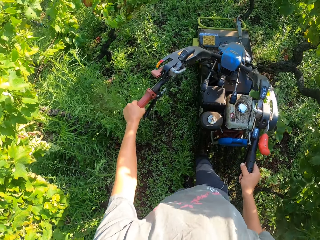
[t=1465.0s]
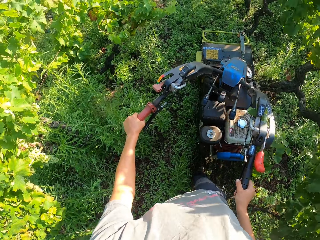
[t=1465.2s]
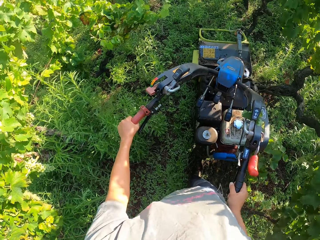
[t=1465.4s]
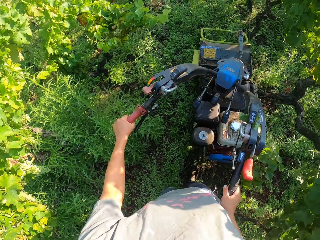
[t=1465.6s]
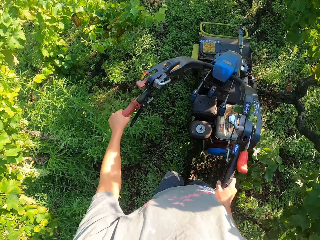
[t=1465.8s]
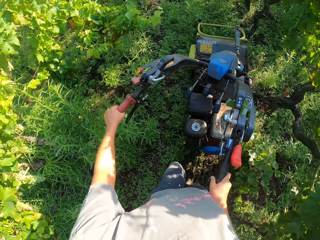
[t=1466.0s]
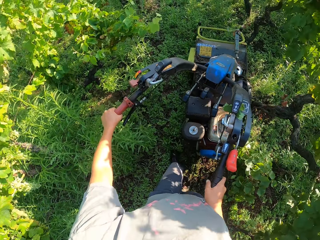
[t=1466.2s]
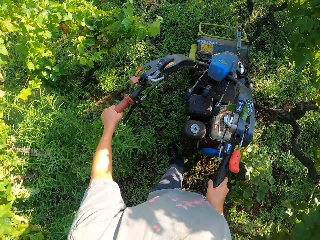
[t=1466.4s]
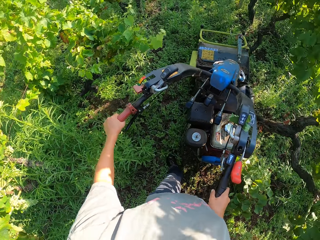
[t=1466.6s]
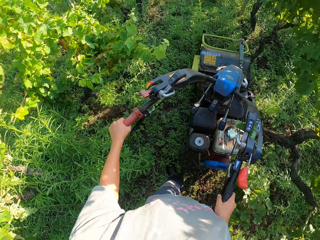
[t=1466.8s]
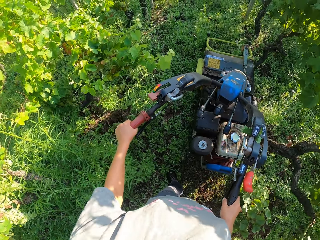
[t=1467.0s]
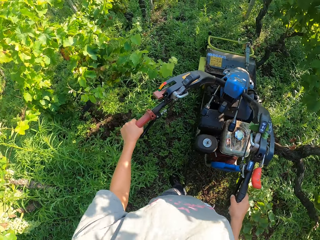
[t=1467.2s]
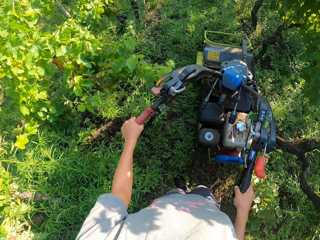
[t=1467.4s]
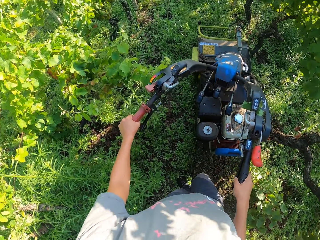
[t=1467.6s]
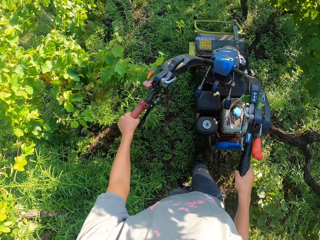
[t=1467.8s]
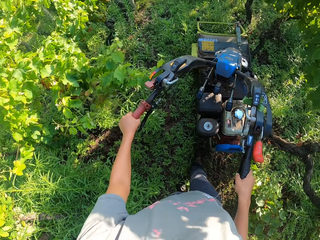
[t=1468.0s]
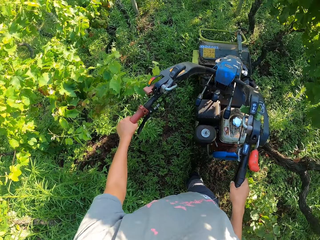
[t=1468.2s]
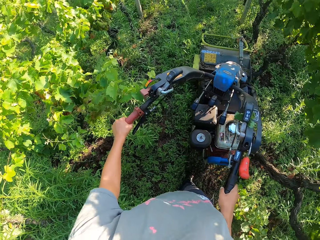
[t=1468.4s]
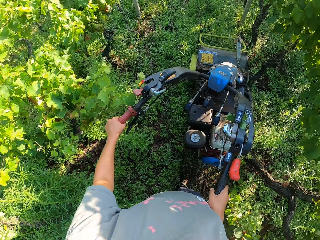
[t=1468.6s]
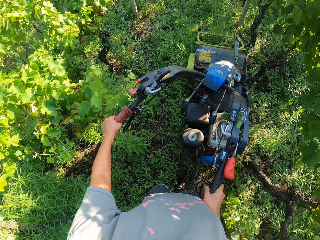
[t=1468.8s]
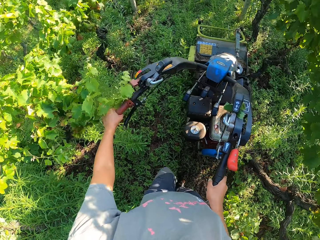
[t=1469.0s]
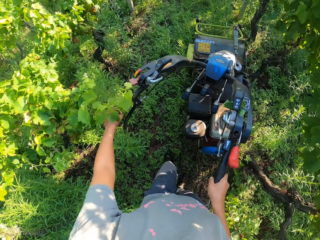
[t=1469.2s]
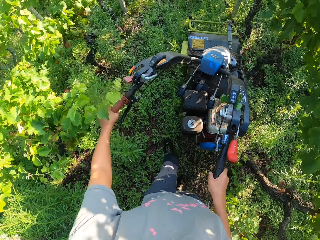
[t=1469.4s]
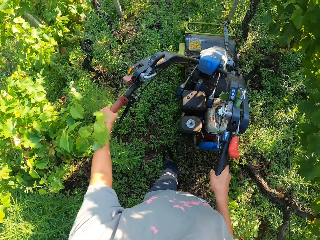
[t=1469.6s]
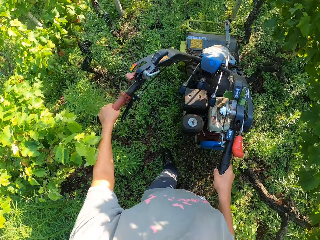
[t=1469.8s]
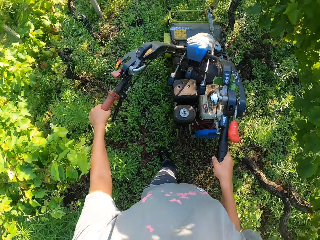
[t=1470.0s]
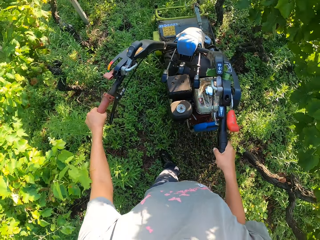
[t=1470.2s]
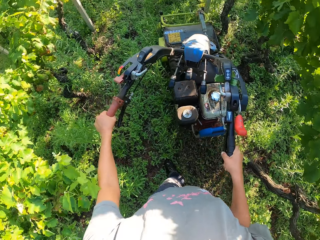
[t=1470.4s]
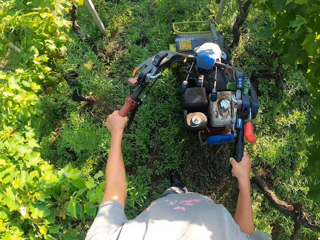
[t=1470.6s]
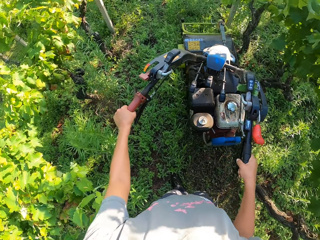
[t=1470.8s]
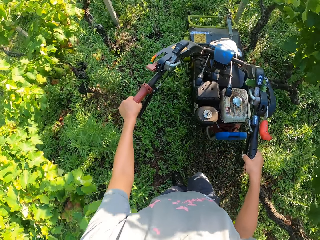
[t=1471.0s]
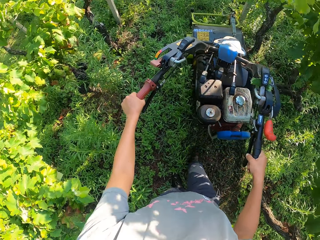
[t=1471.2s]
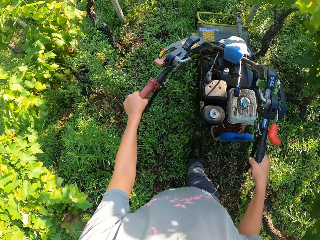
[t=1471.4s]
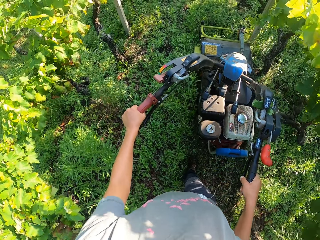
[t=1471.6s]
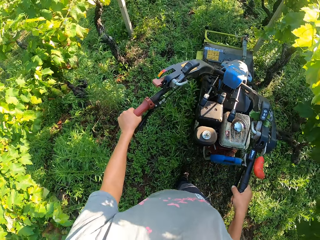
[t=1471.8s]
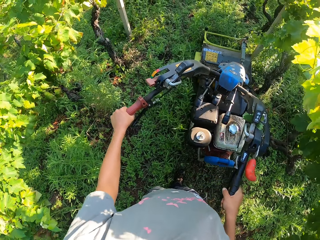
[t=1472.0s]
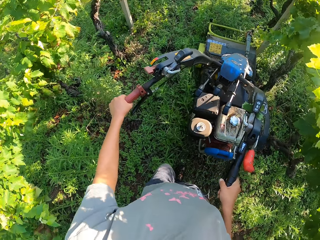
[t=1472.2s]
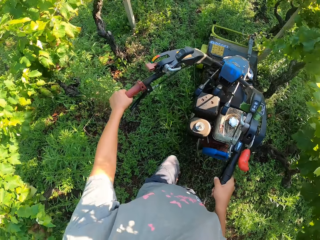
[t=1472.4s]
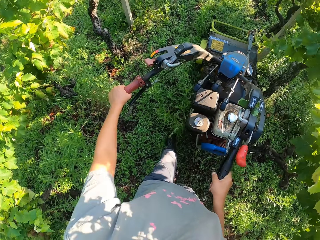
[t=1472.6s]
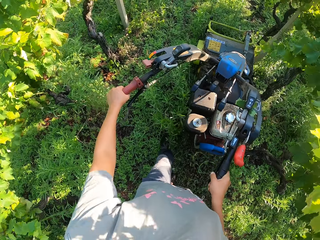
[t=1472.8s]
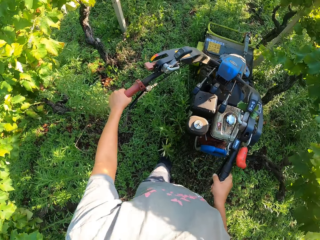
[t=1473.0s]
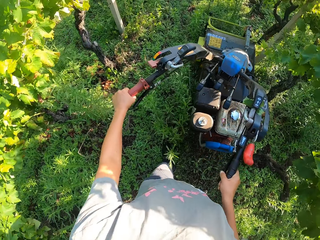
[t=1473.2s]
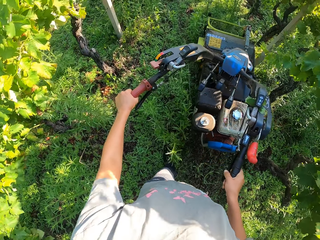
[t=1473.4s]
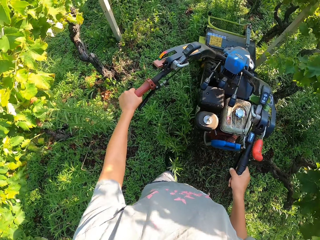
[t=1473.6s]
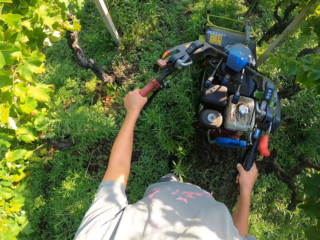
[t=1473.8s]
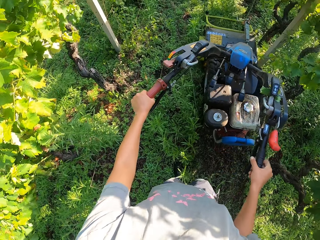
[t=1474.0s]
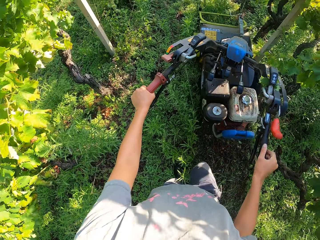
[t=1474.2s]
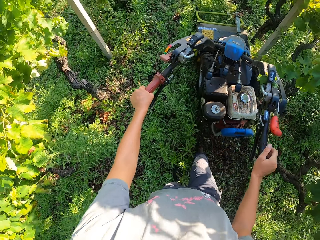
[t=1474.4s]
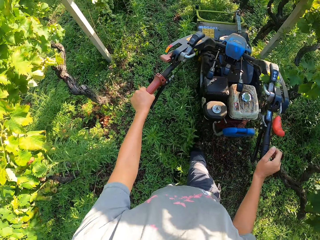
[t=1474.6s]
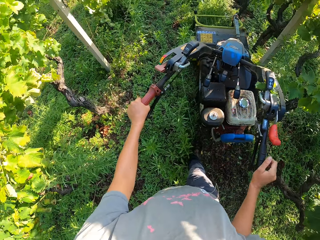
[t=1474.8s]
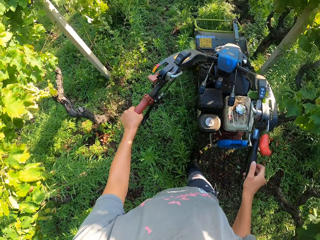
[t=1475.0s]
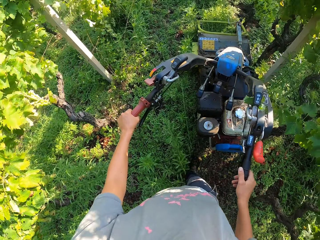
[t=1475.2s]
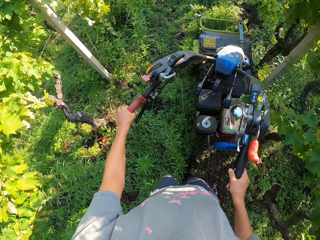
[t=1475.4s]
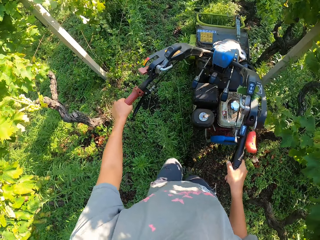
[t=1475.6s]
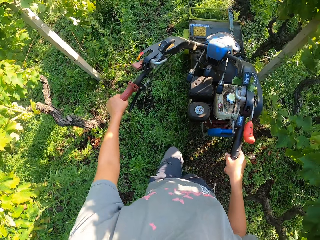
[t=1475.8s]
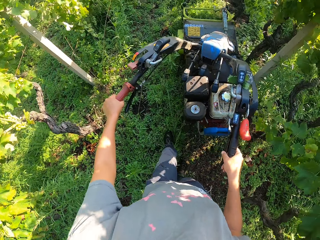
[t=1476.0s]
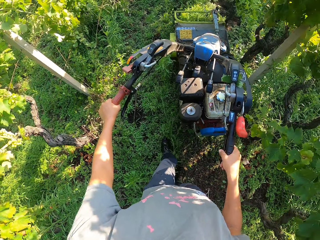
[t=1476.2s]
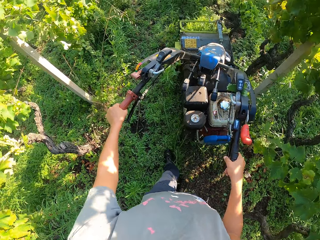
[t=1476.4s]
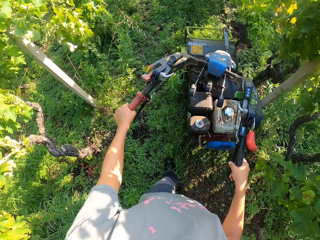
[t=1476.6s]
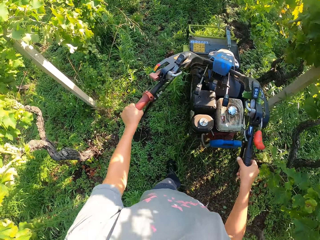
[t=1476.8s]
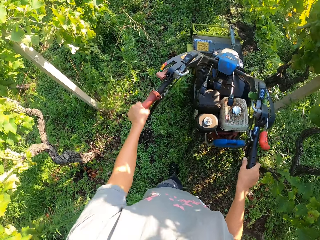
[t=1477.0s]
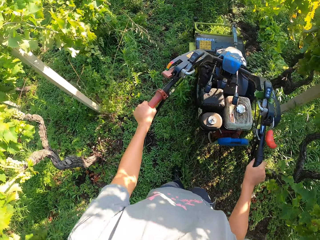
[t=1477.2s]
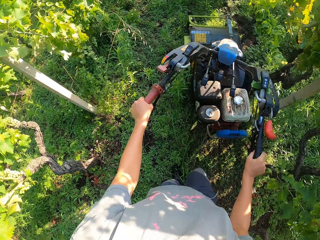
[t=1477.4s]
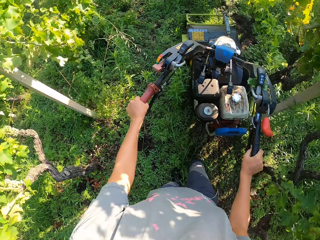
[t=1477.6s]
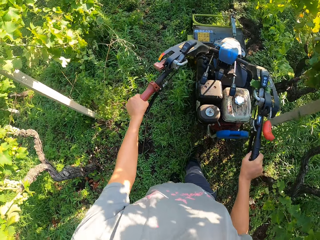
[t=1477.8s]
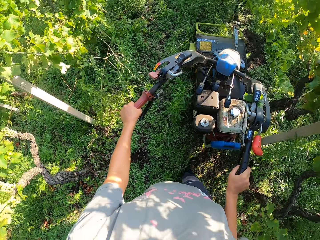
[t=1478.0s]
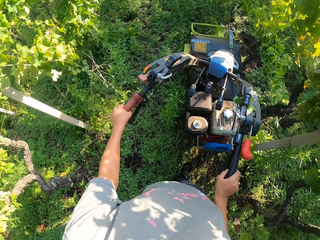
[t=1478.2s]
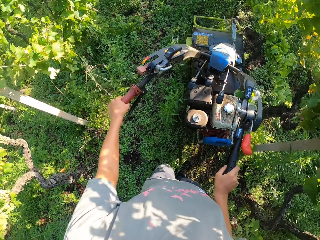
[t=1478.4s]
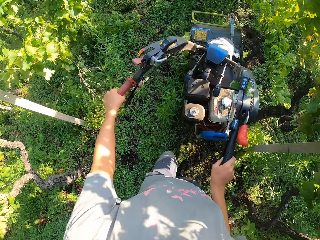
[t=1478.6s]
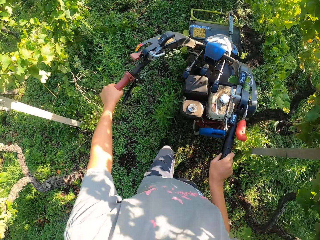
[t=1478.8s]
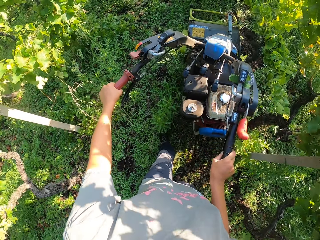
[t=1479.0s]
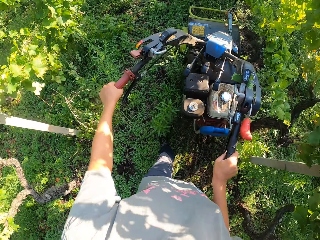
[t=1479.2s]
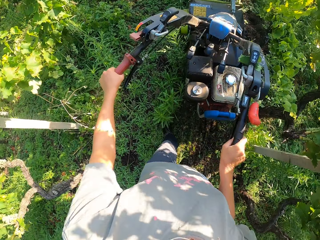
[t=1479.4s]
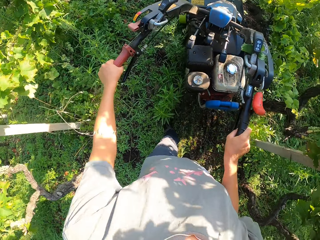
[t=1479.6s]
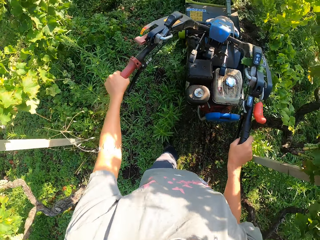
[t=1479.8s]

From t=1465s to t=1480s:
The camera wearer passes a tree on his left. He changes the position of his right hand. He returns the hand into position.

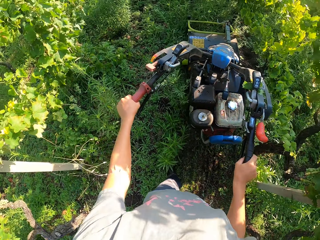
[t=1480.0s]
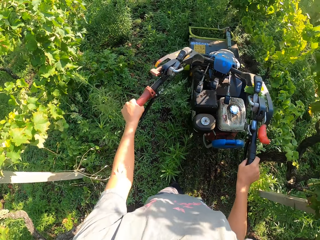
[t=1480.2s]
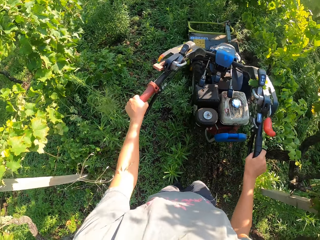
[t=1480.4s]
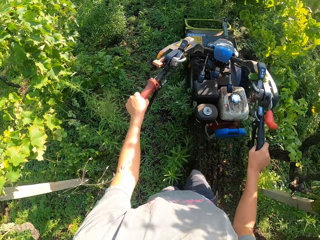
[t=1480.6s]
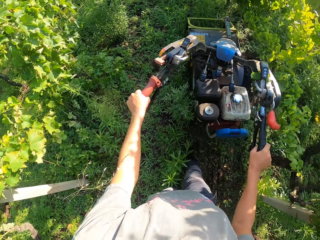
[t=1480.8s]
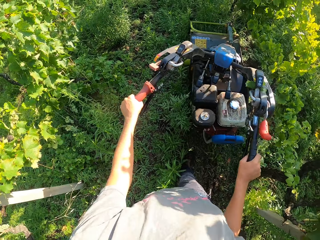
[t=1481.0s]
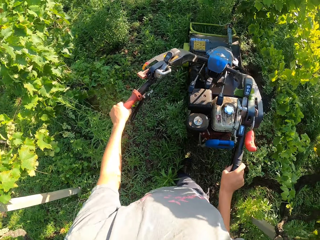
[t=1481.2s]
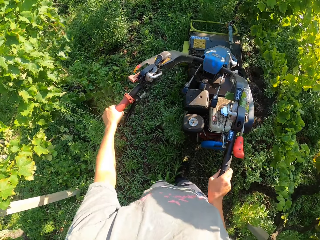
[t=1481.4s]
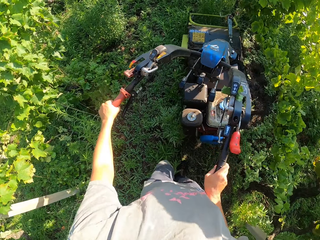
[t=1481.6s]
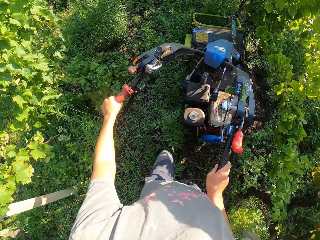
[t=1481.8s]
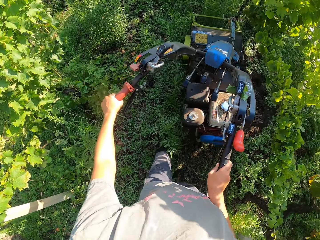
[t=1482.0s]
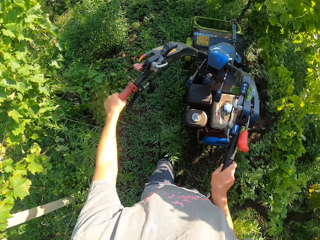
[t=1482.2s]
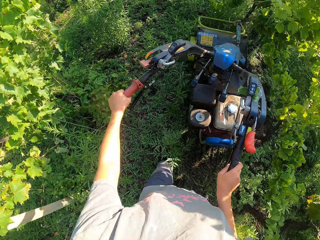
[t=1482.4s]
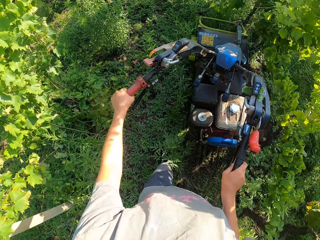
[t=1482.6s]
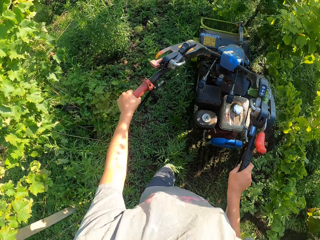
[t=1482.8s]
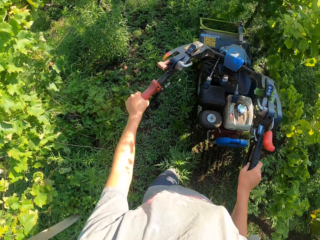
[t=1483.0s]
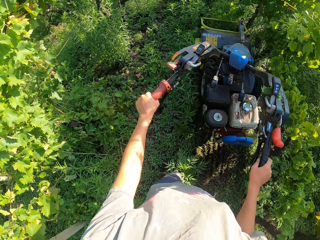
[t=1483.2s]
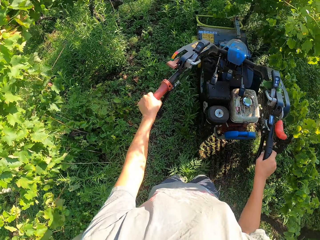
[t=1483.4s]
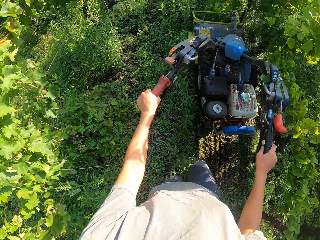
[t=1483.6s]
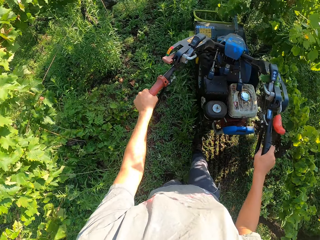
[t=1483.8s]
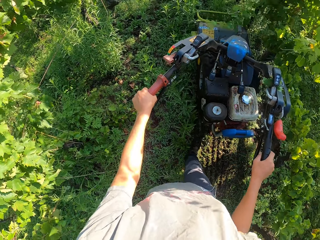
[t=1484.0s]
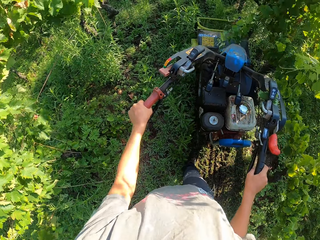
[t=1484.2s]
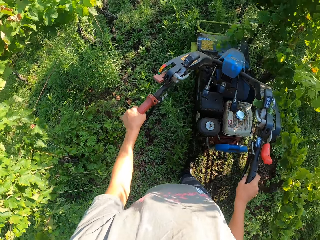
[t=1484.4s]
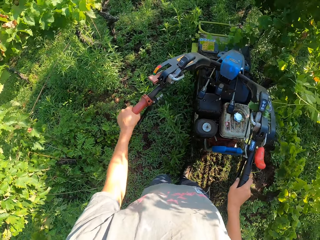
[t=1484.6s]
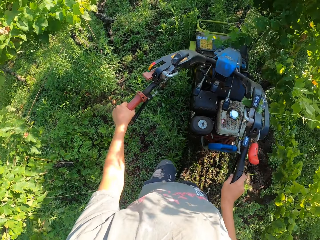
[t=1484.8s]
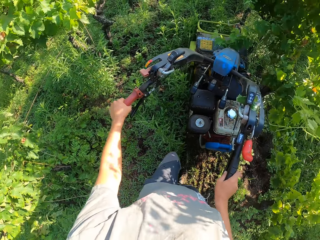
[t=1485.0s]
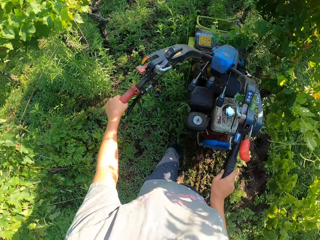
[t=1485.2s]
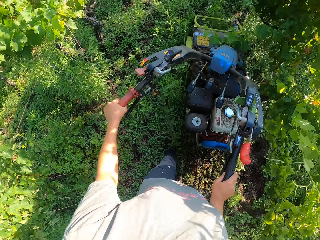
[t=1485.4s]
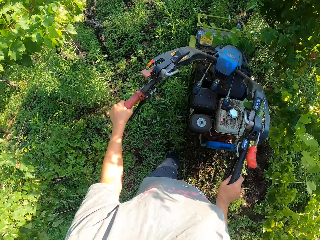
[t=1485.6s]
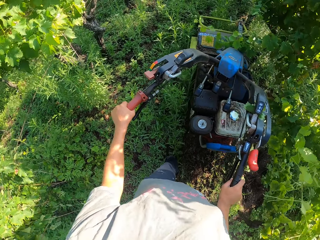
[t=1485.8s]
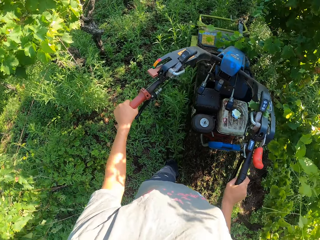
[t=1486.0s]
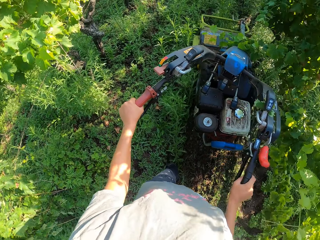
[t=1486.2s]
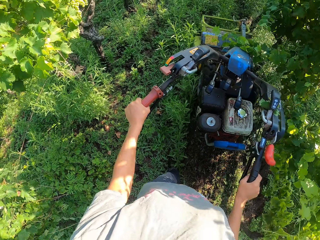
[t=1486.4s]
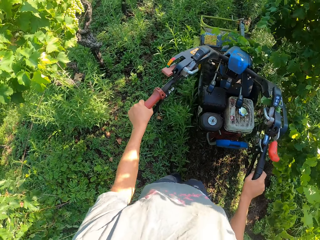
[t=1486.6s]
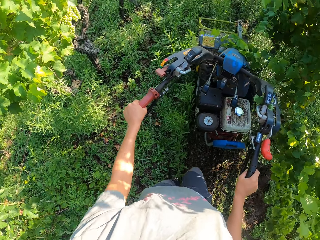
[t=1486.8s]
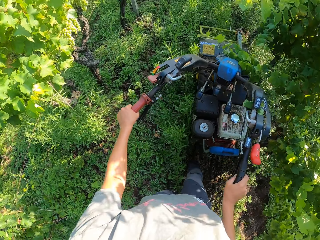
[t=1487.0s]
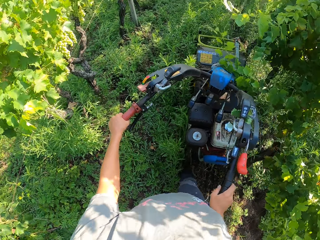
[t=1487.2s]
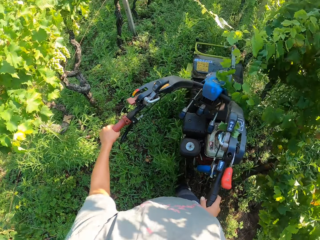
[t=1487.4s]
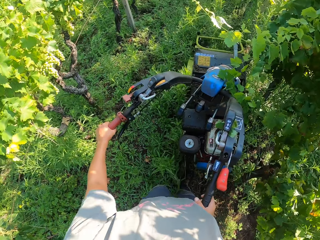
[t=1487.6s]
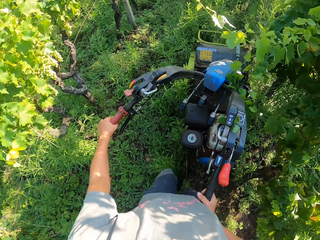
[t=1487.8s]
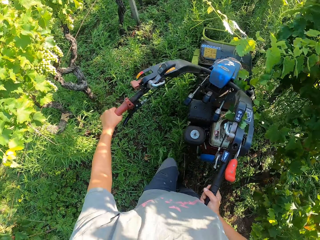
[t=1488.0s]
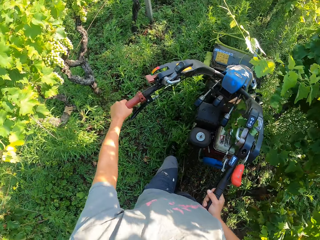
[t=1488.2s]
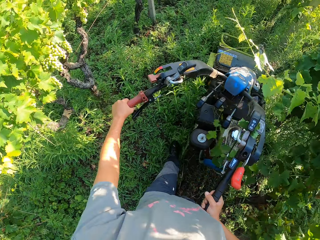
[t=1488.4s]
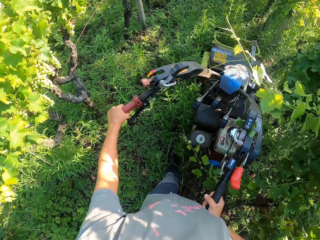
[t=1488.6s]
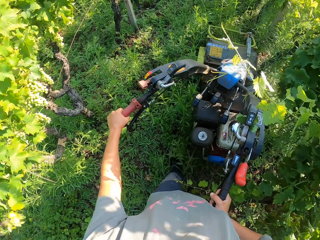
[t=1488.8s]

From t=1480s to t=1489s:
The camera wearer controls the mower past trees.
